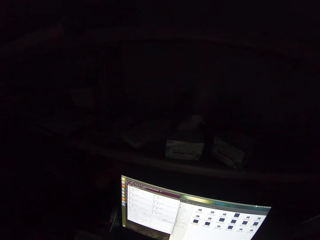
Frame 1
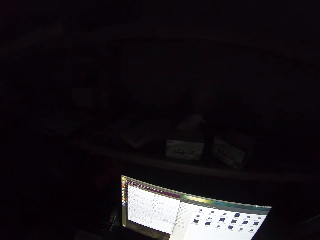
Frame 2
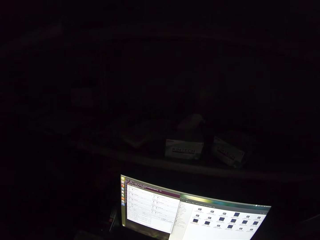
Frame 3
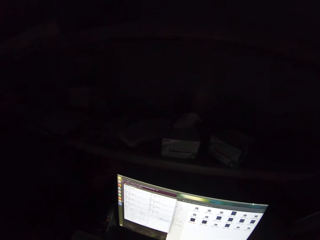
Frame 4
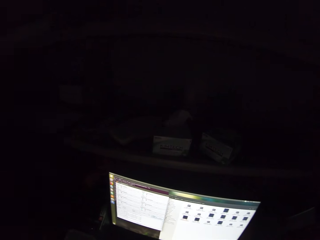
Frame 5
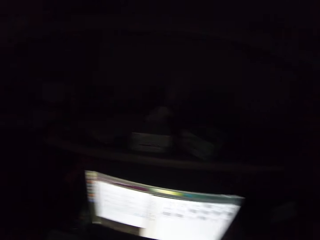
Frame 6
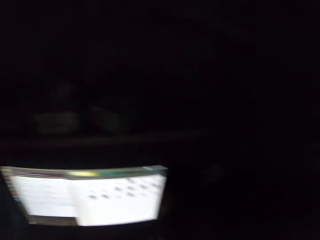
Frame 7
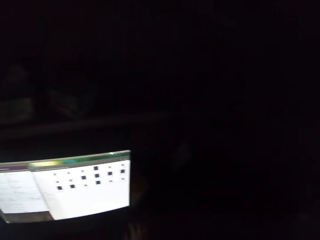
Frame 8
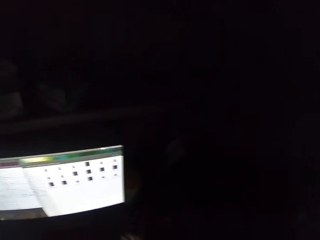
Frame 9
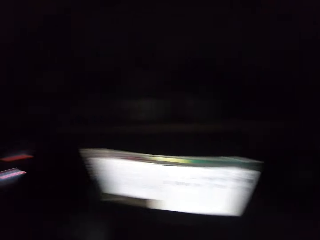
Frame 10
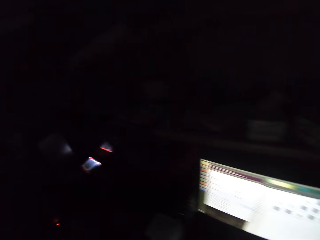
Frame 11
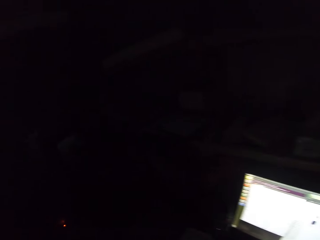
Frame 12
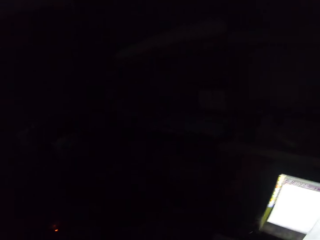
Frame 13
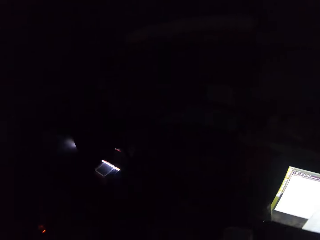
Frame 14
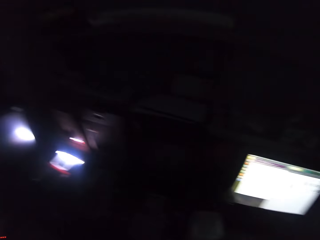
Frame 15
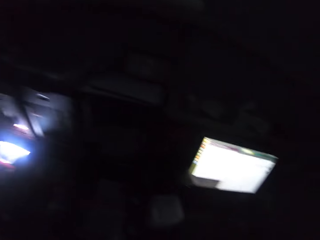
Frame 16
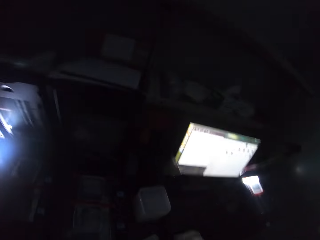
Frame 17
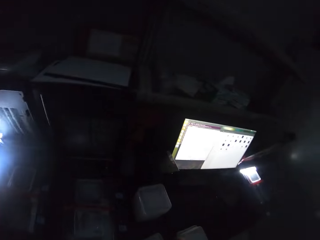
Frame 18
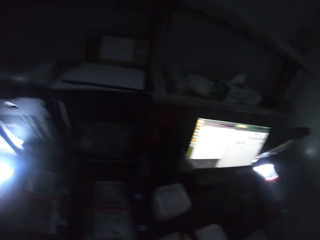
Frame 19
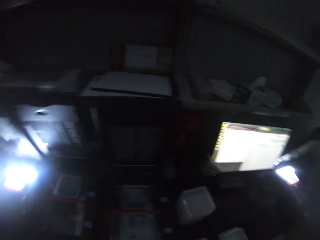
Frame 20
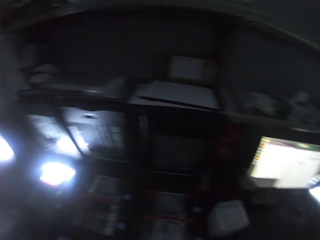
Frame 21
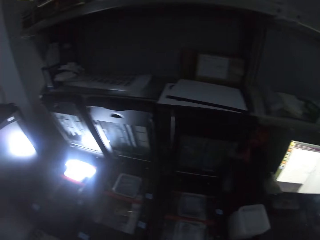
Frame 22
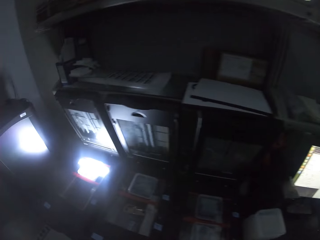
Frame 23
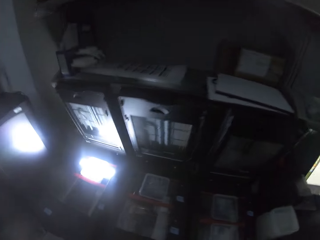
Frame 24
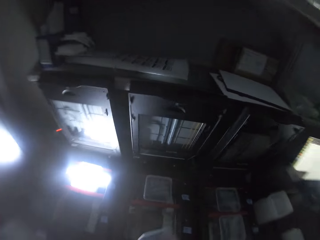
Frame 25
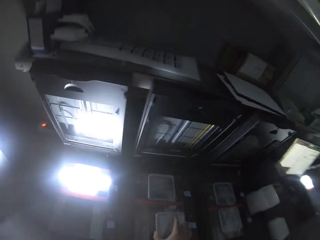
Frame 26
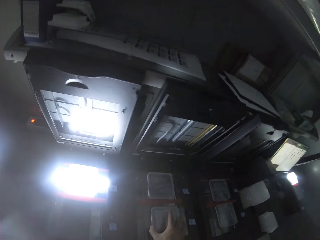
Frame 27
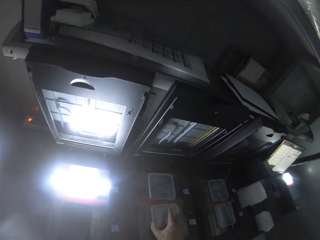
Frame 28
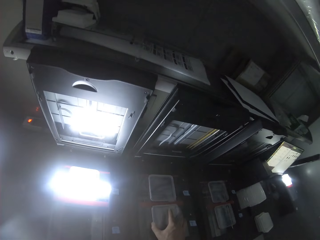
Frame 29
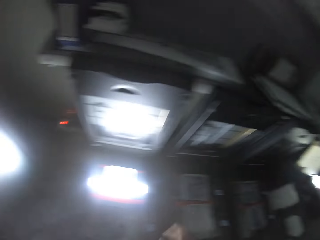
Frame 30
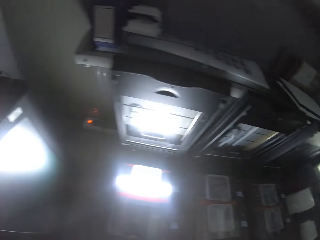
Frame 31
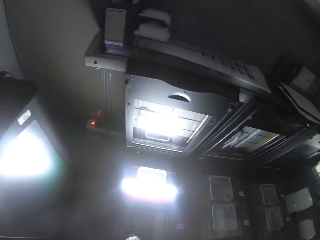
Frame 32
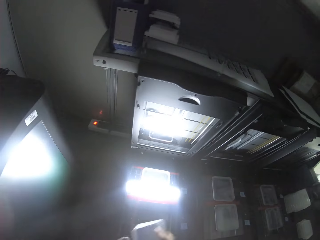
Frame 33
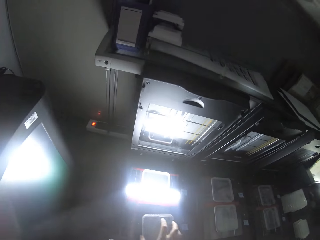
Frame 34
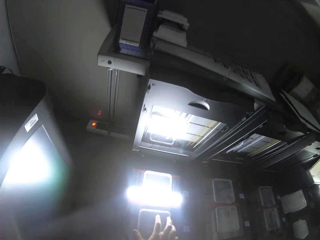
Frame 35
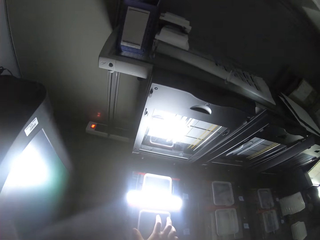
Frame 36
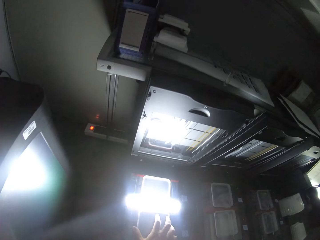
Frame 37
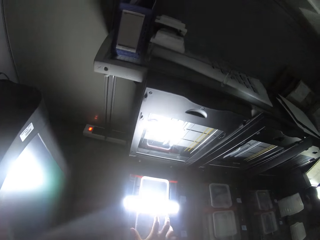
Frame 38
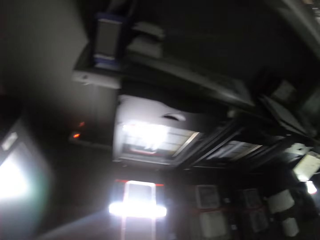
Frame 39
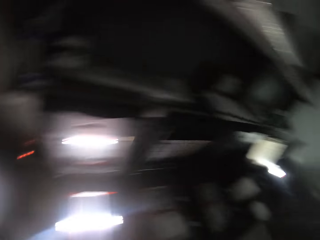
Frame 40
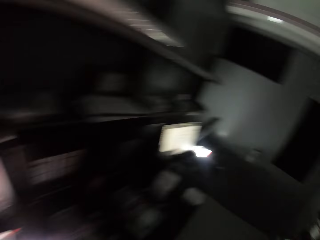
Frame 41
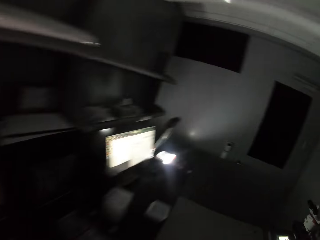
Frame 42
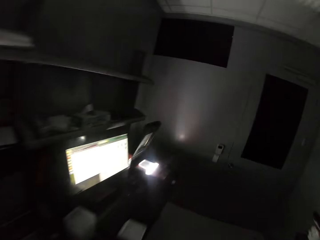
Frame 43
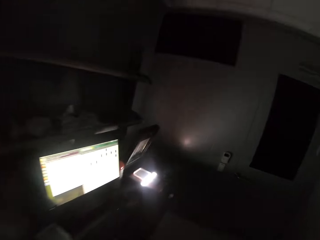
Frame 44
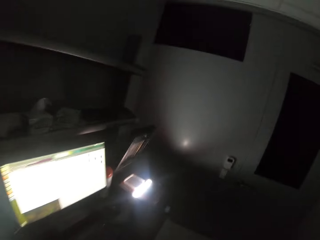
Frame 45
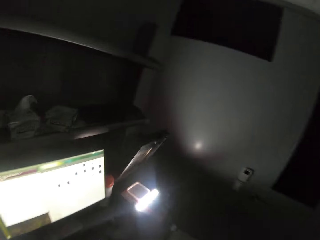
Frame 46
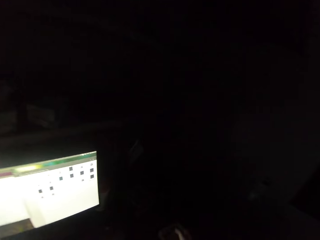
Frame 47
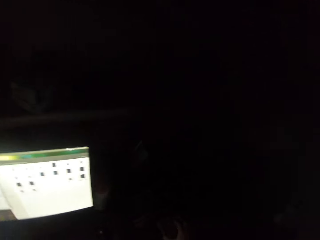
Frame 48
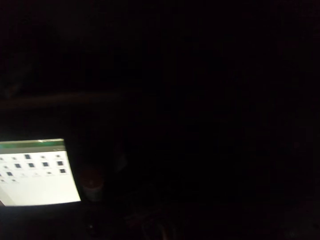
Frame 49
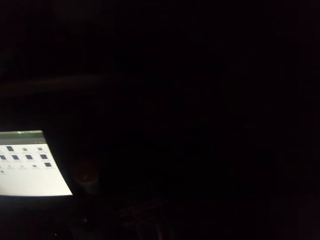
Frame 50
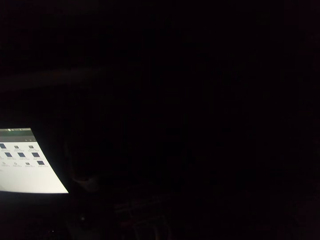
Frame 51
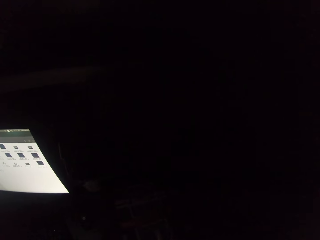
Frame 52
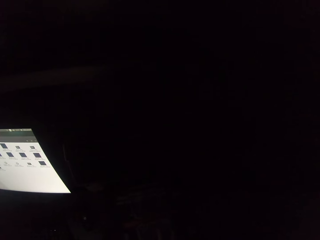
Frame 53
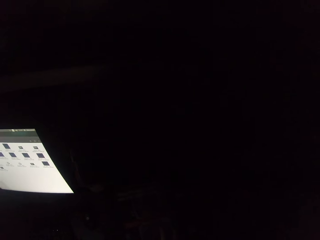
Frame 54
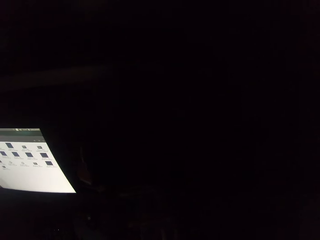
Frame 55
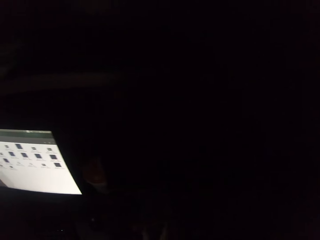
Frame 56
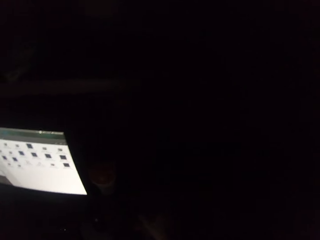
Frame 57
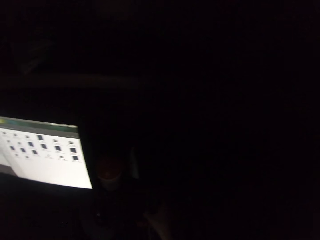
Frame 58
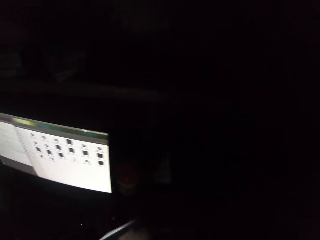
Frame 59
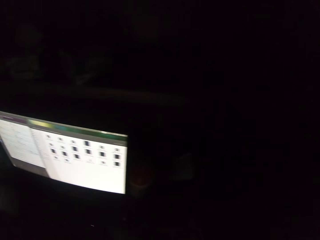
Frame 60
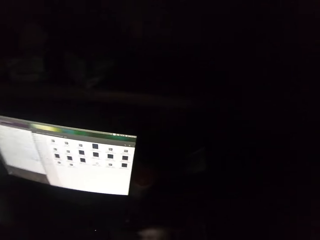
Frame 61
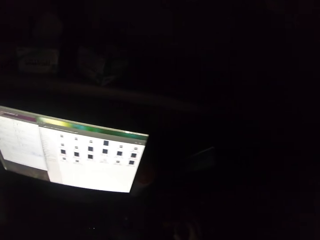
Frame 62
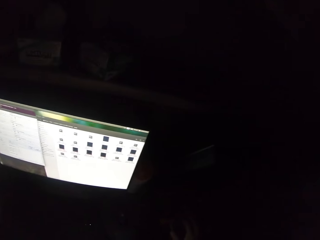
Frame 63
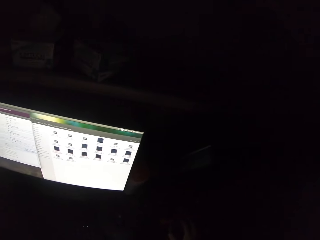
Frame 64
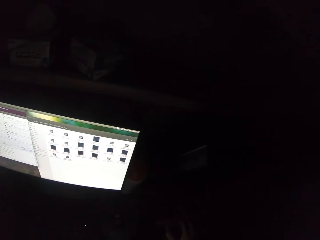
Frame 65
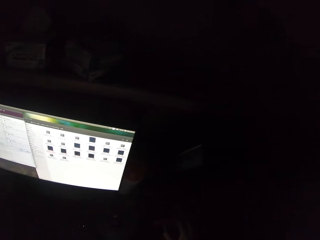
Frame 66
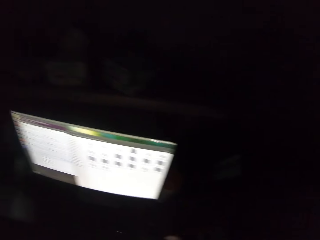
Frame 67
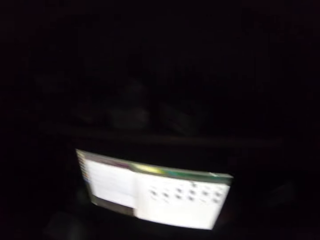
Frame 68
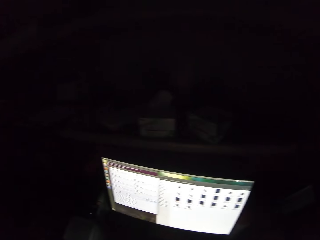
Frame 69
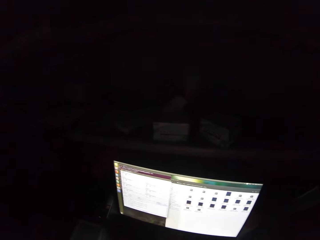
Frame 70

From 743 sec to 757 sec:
The camera wearer walks around. They look at the lights. They drop something. They fix something. They walk around. They look at the lights.

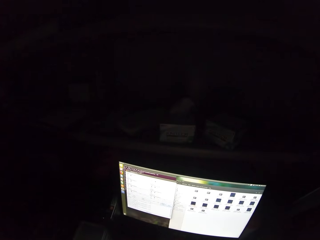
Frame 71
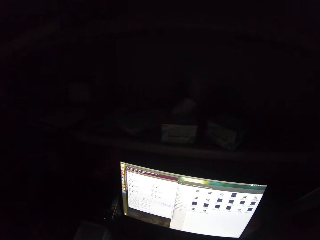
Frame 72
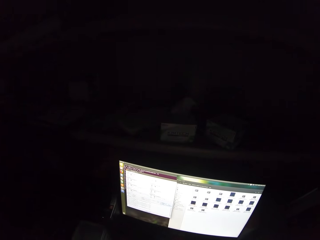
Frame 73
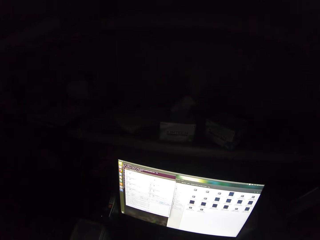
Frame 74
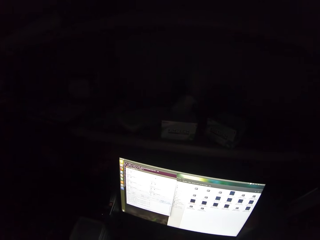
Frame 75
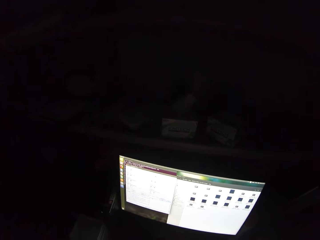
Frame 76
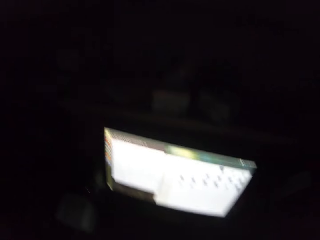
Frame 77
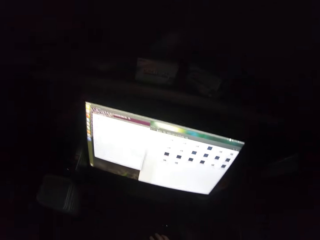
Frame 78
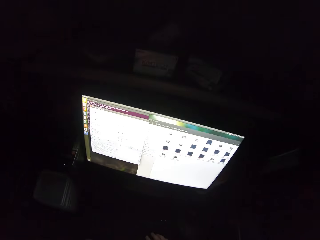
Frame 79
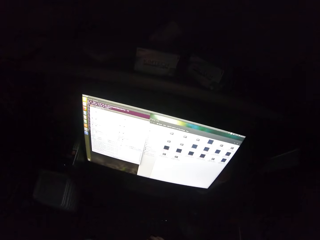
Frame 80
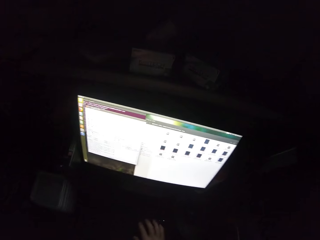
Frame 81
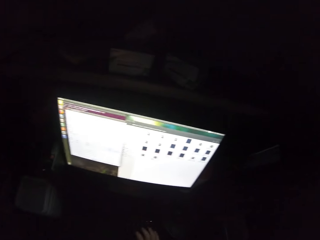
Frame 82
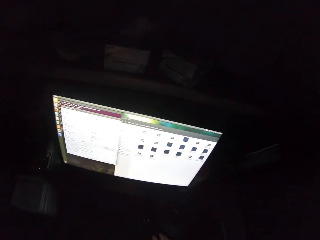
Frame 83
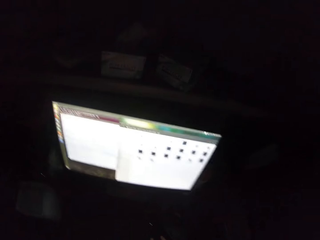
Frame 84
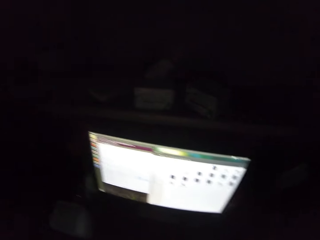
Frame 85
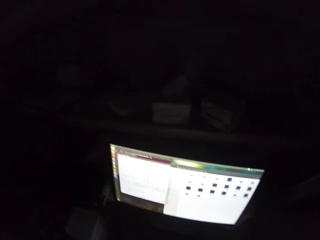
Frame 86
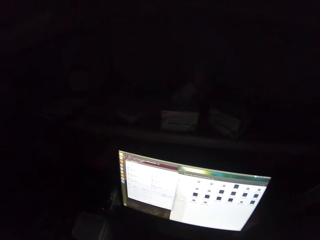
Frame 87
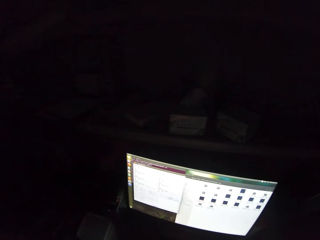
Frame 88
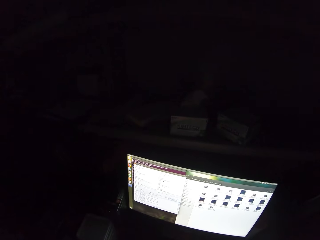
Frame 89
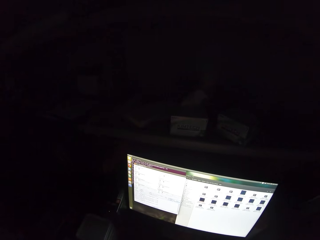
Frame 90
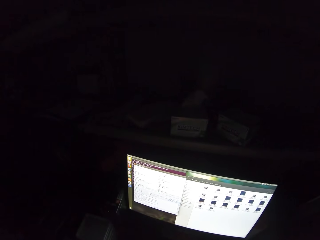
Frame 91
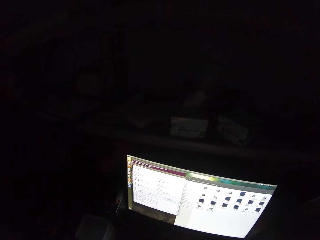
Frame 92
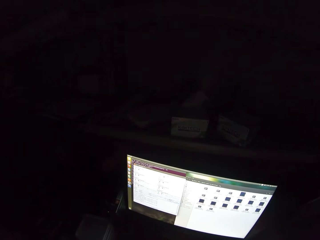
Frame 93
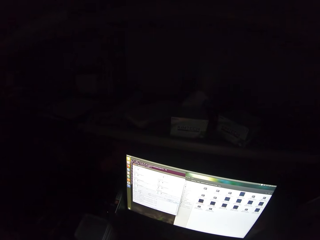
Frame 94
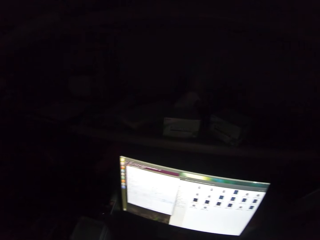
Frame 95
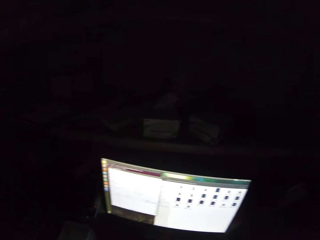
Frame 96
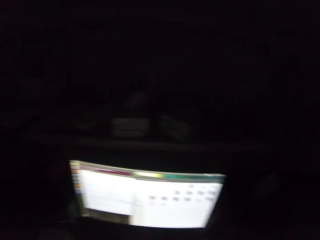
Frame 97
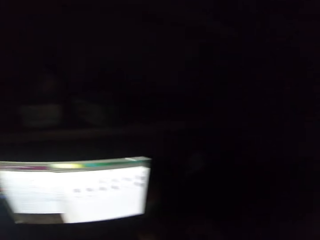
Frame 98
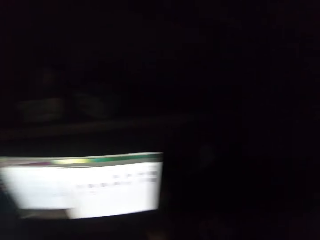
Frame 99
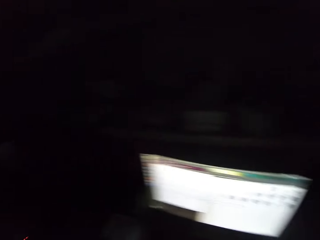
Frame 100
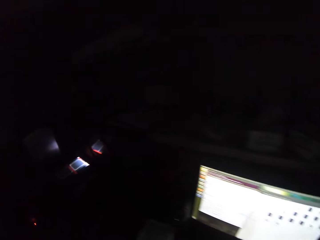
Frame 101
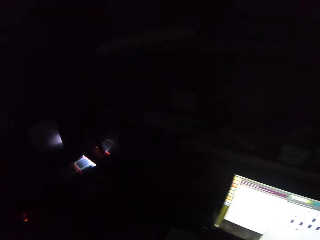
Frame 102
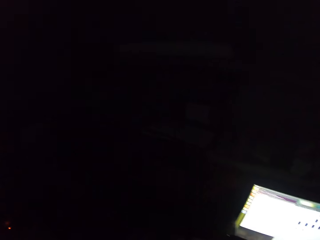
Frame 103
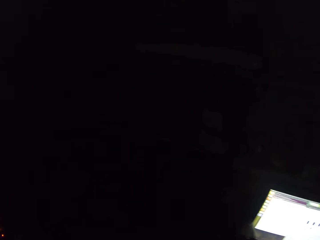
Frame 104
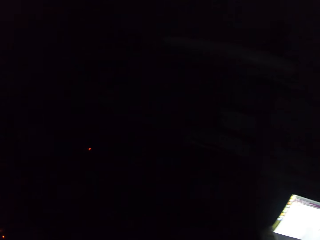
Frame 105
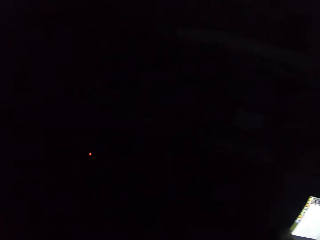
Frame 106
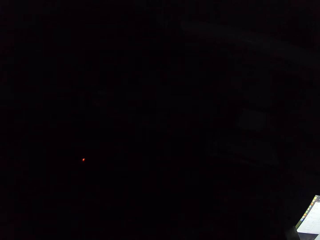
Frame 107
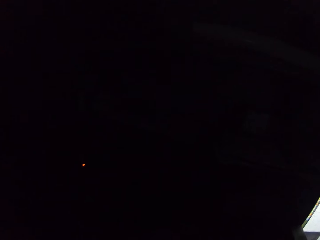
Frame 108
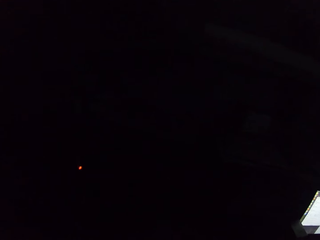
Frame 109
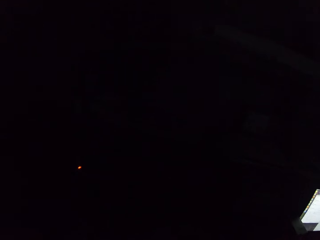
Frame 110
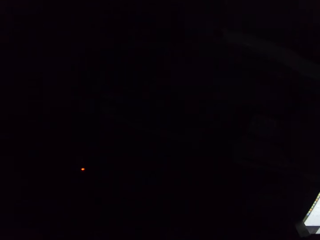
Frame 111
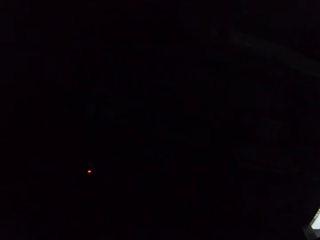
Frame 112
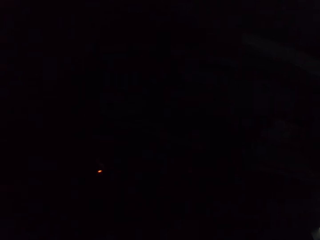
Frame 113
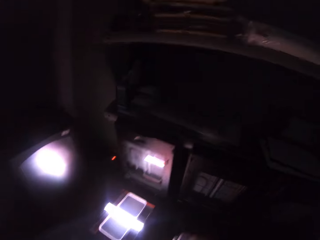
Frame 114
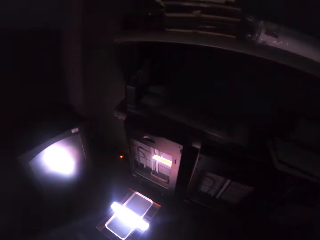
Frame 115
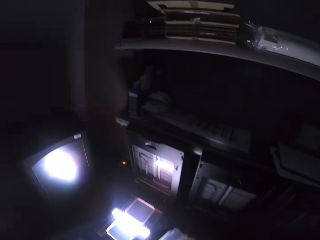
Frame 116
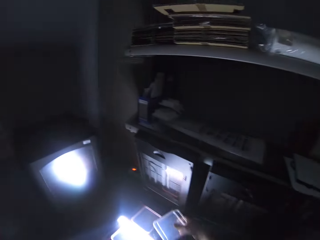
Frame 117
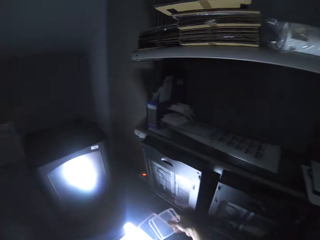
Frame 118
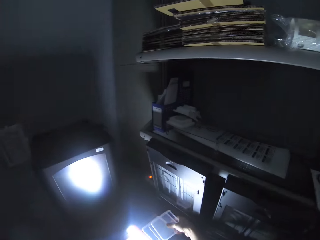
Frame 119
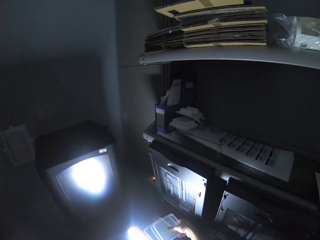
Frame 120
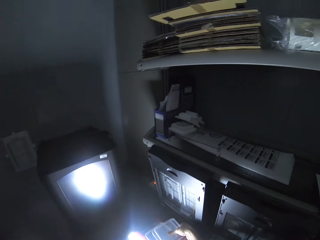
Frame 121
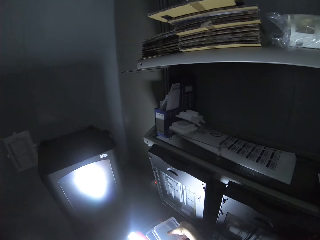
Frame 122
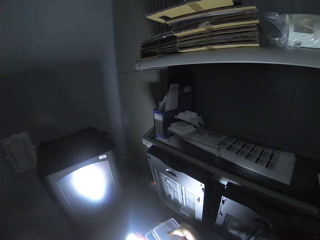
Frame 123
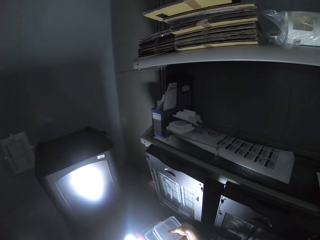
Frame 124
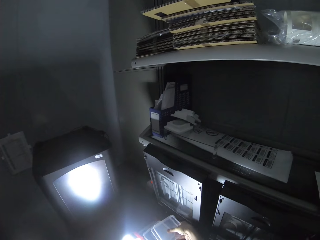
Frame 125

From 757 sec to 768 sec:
The camera wearer uses the desktop. They walk around, fix something. They pick up something. They put on the lights.
